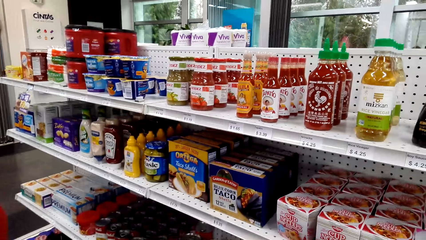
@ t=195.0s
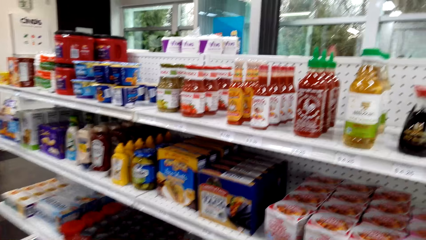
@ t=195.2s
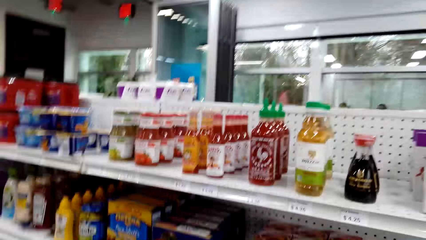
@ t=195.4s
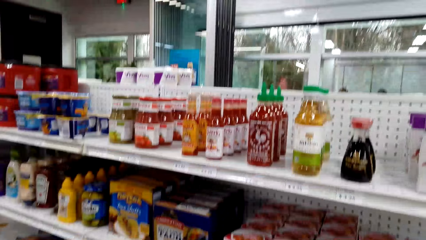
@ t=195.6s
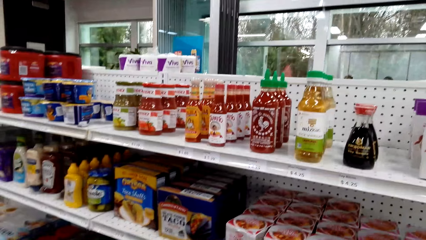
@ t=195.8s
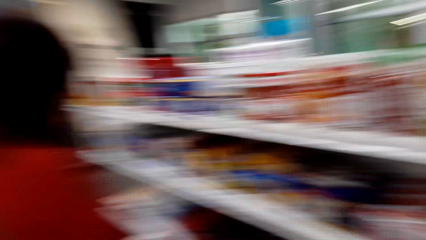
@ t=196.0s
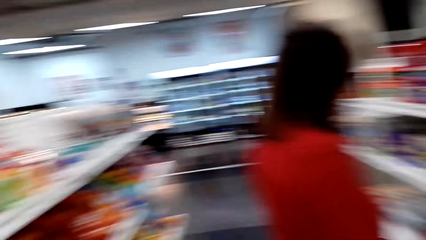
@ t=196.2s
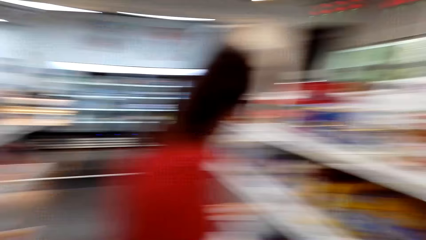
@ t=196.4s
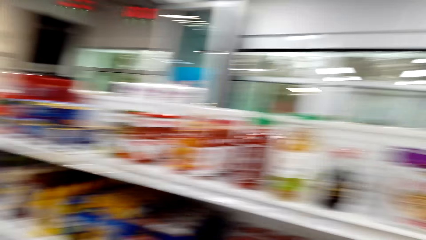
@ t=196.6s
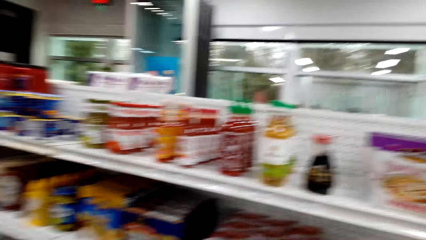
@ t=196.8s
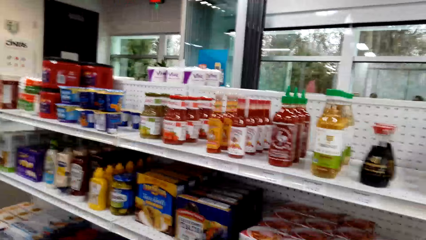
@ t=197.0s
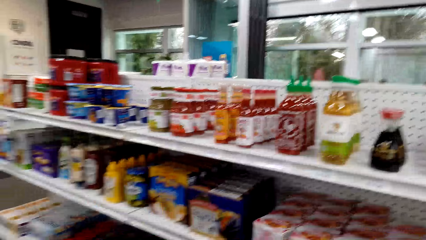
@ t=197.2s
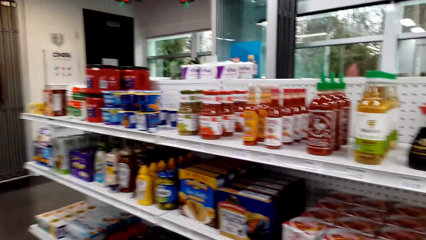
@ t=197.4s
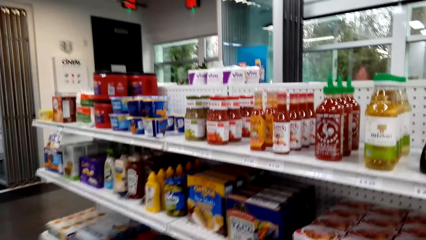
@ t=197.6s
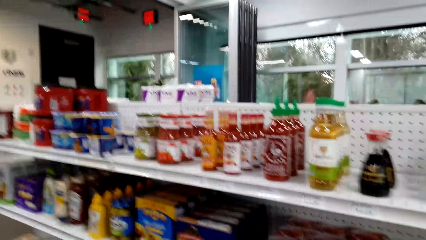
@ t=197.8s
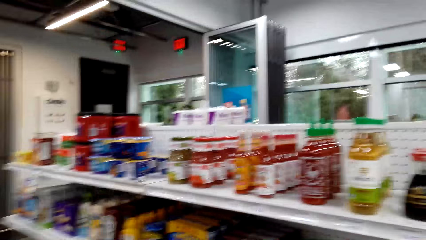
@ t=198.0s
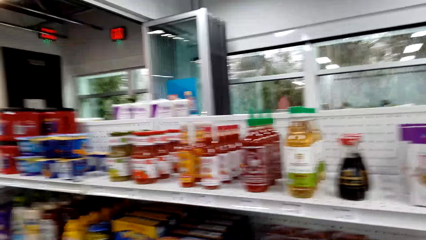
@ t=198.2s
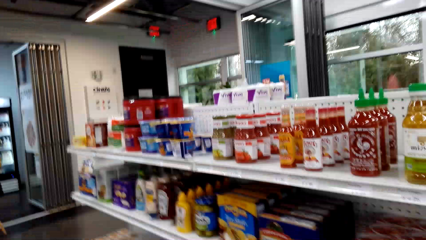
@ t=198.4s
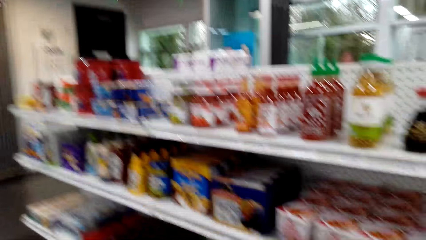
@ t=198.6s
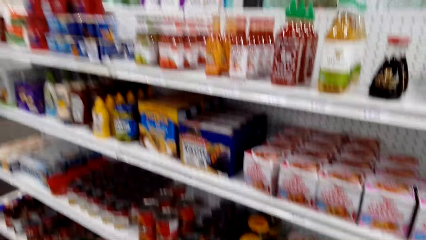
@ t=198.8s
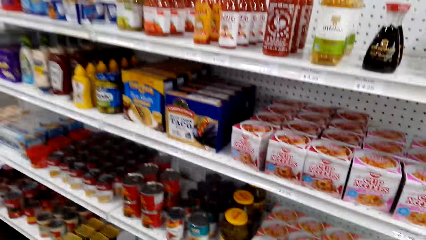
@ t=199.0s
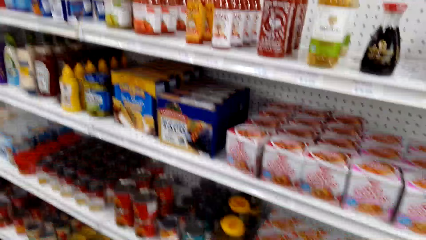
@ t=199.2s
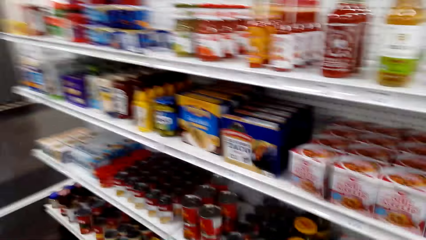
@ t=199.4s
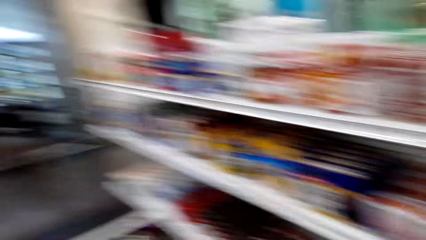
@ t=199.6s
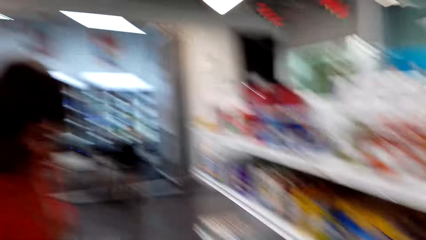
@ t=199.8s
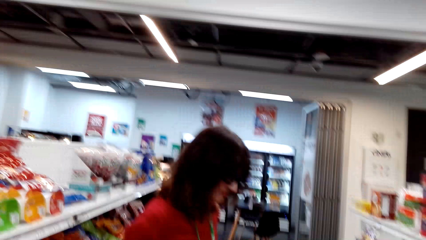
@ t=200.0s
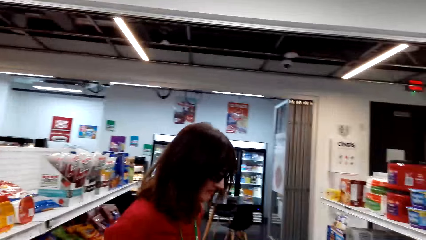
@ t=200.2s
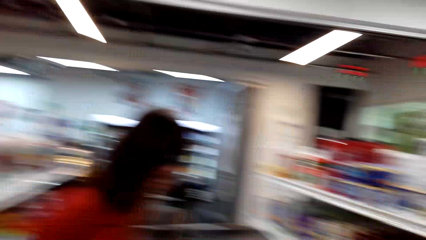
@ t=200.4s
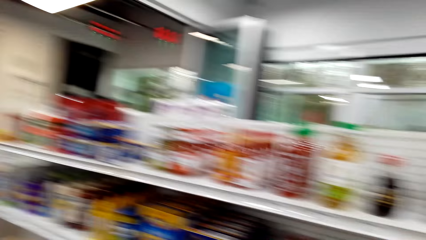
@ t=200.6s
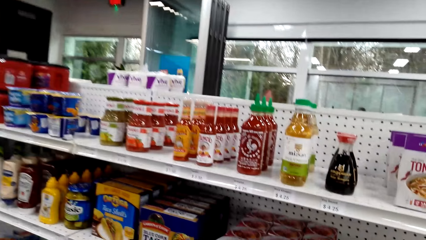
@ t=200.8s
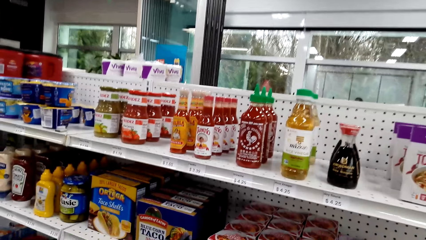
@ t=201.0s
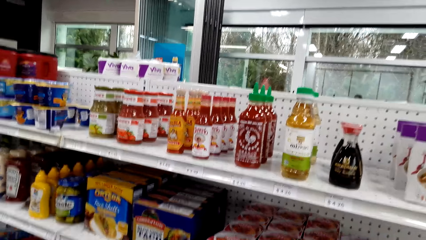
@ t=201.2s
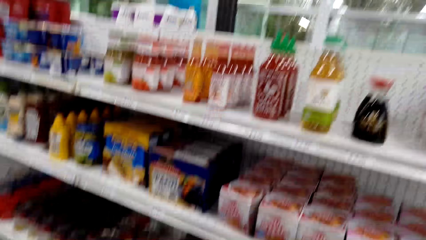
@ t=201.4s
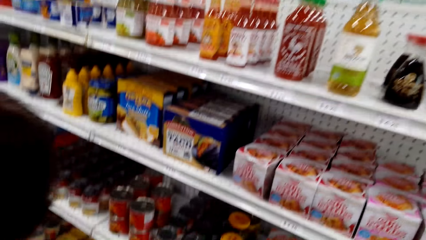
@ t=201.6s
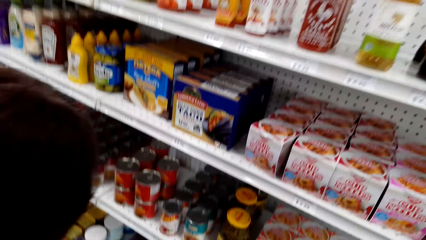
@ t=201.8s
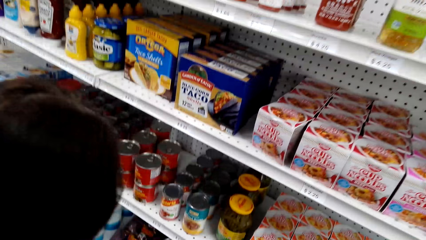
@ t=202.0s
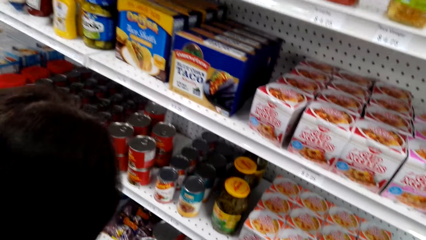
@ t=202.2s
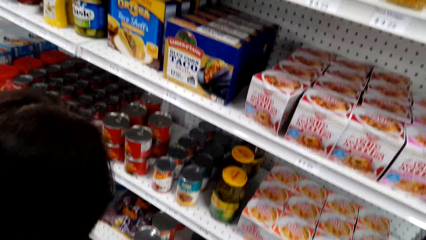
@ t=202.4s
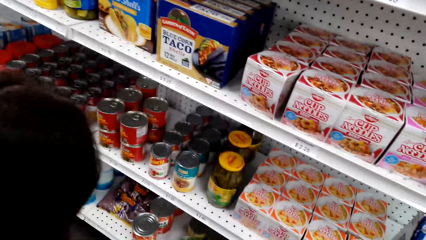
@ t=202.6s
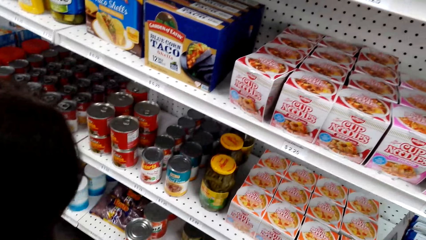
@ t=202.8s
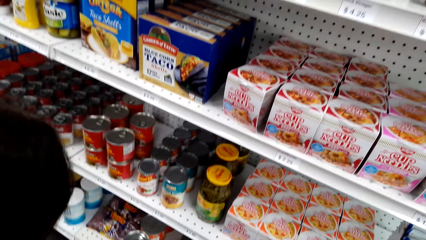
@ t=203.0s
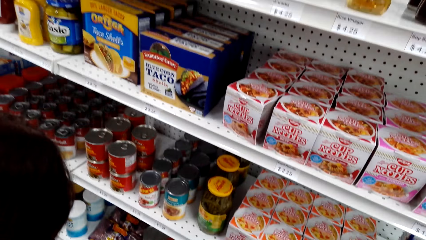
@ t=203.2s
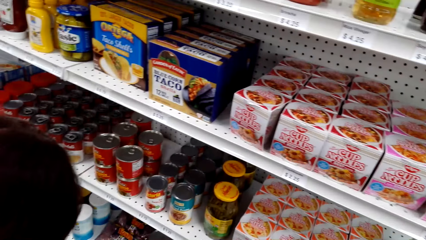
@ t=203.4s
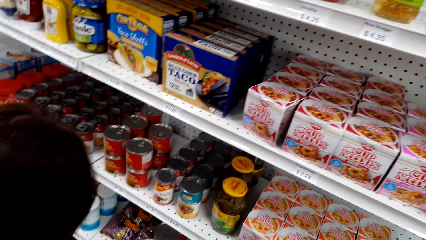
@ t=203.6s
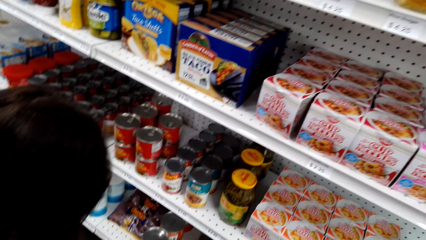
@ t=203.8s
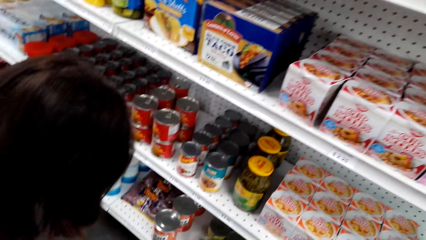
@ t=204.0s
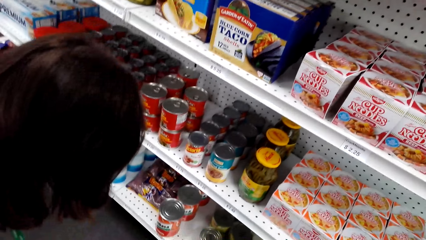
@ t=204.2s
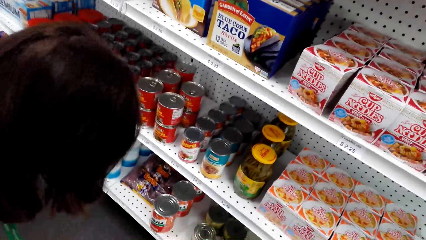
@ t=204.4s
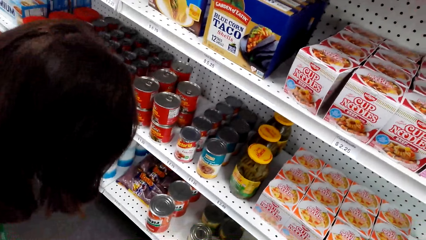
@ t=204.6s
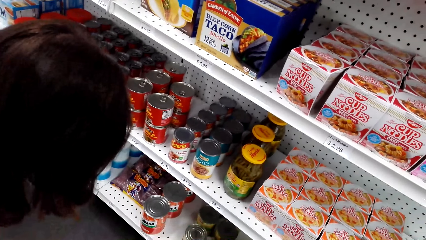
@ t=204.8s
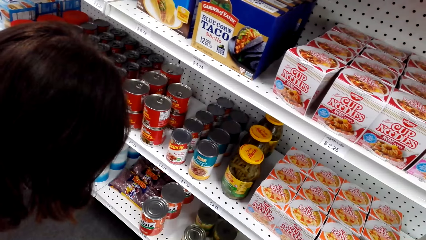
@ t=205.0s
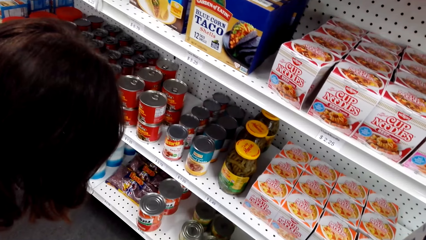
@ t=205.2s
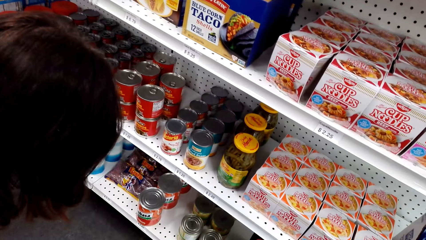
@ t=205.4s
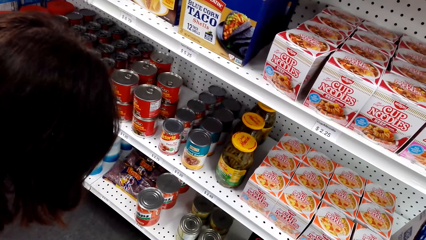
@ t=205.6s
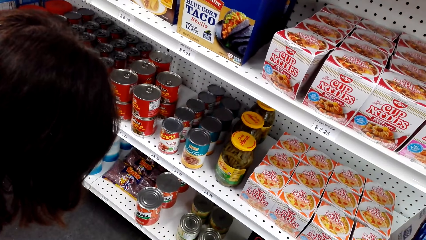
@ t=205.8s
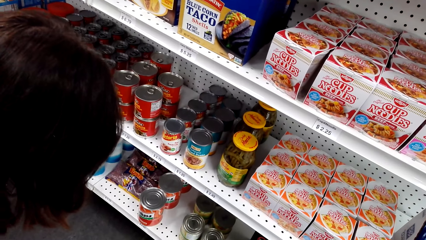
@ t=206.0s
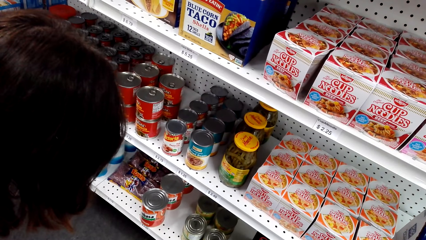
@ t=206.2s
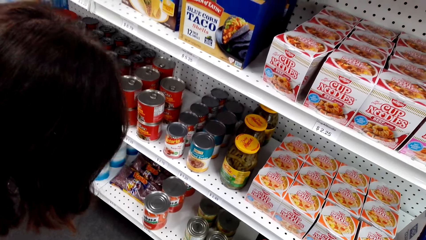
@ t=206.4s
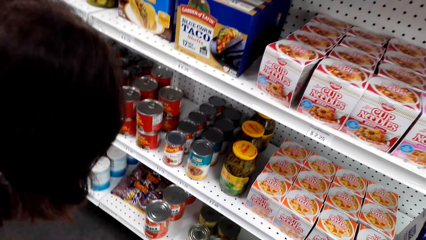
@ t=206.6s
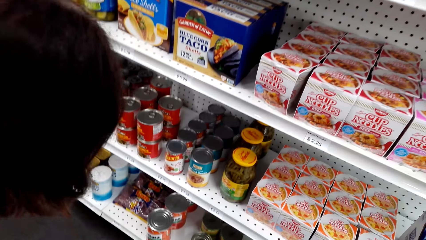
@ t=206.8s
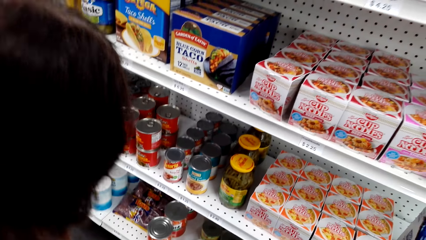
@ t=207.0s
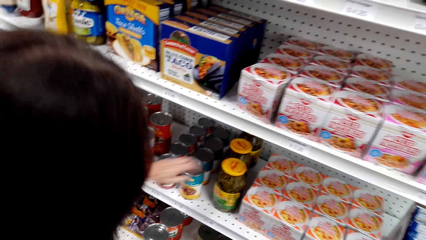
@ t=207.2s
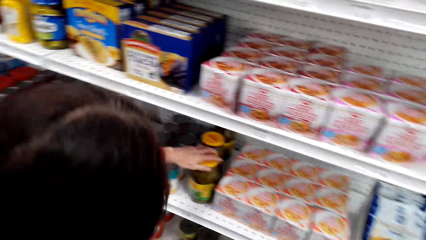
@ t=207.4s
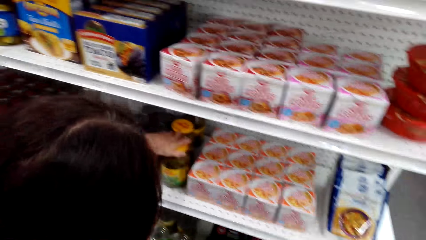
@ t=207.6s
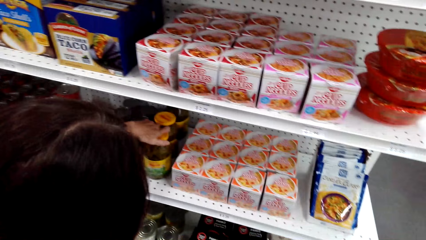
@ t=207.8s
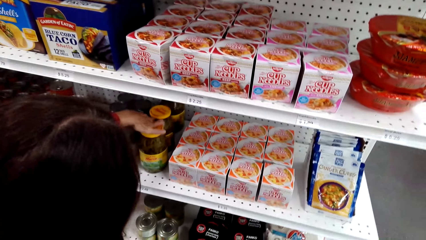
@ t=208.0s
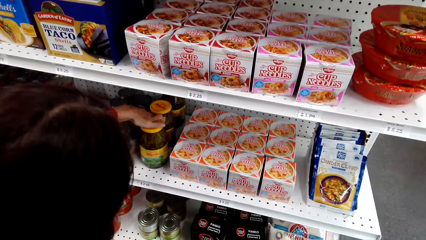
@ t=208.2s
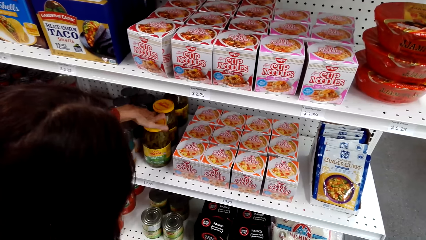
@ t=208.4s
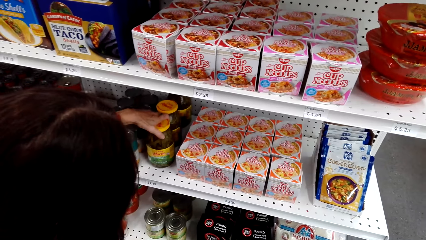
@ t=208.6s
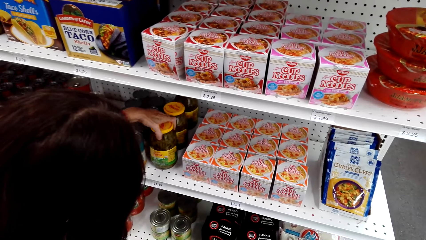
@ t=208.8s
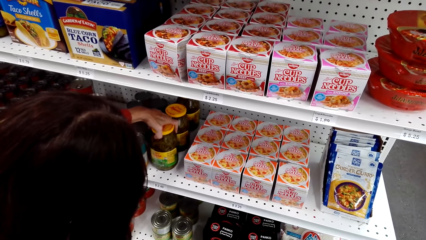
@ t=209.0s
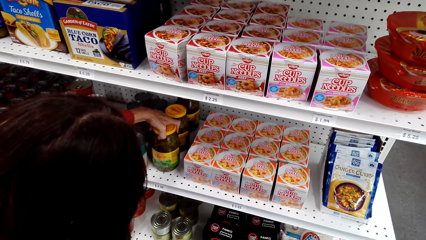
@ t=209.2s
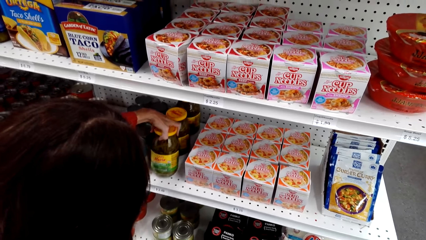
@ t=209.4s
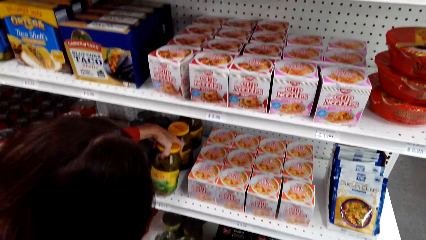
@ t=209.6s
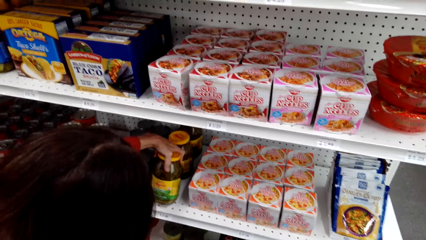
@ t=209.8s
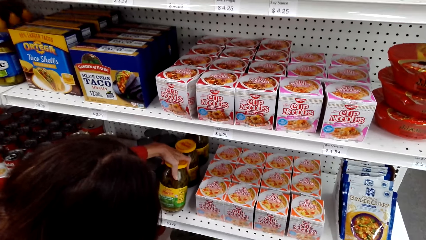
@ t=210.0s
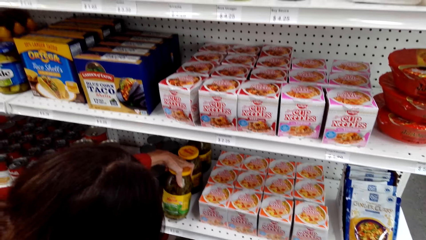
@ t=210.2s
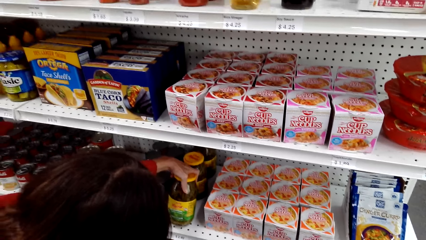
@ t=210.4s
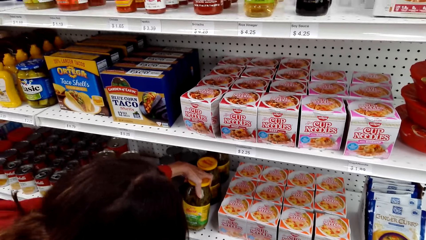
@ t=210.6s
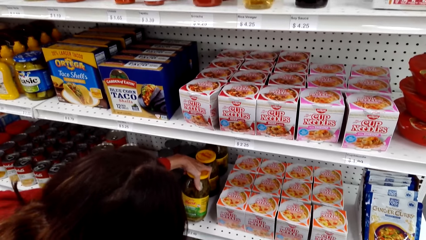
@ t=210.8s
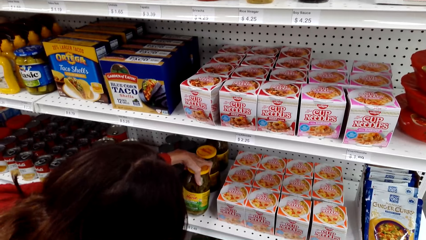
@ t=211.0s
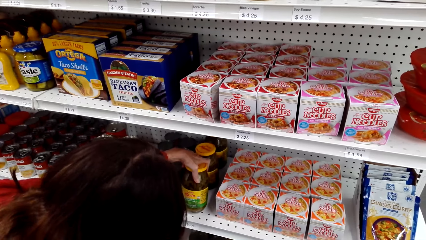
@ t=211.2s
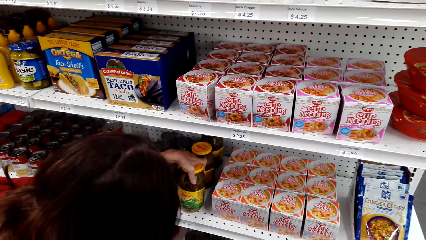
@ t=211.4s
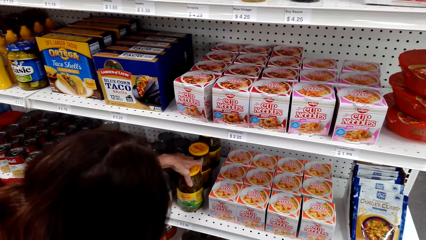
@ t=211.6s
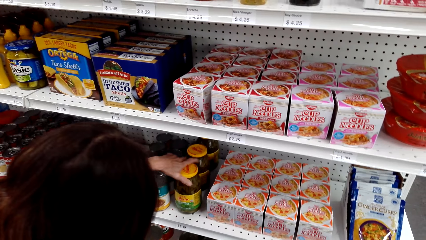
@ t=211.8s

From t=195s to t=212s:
A woman holds pepper. She touches a beans tin on the shelf.
